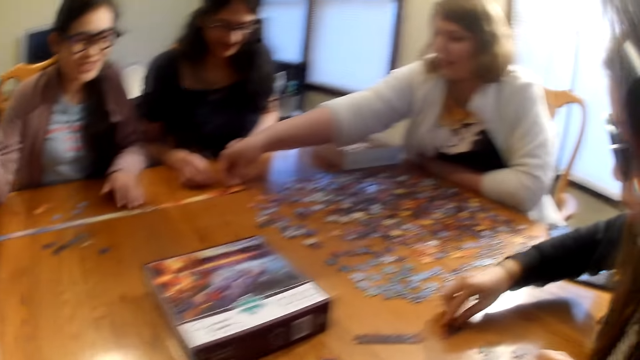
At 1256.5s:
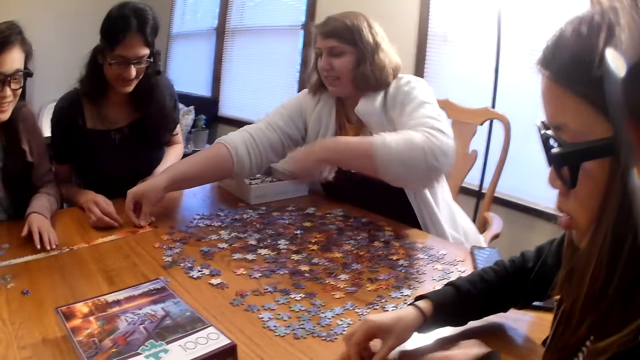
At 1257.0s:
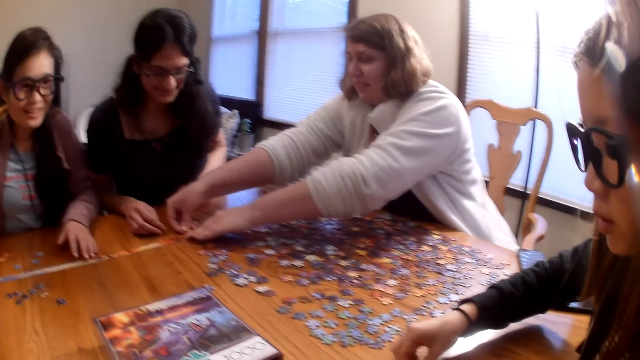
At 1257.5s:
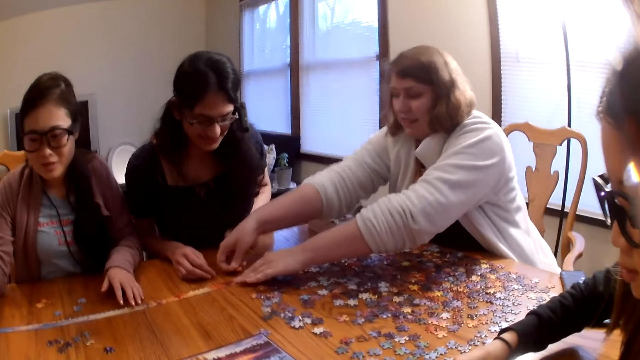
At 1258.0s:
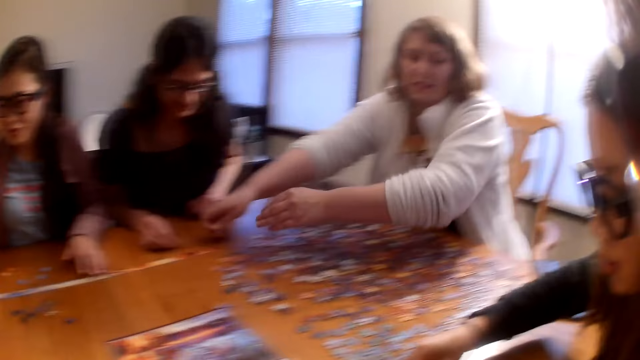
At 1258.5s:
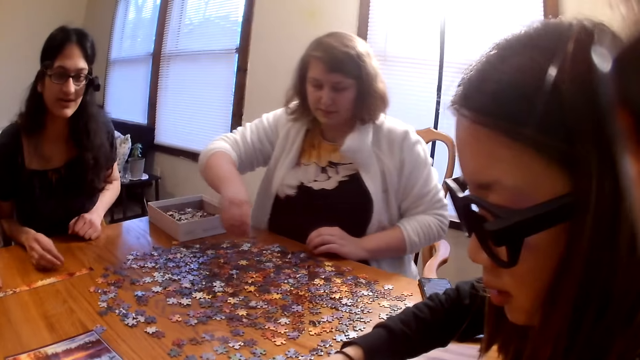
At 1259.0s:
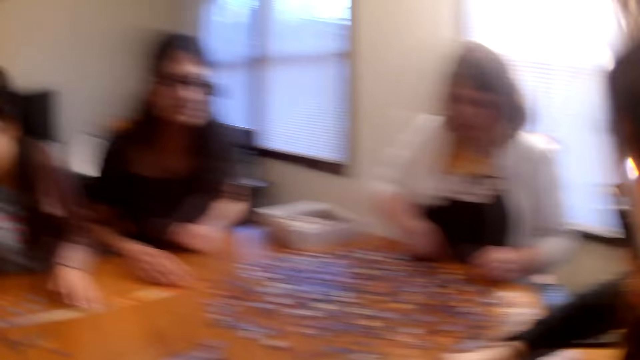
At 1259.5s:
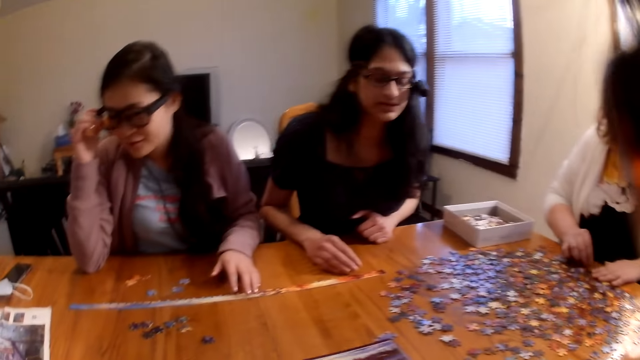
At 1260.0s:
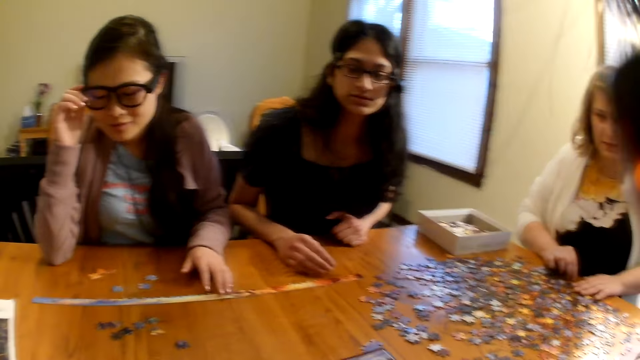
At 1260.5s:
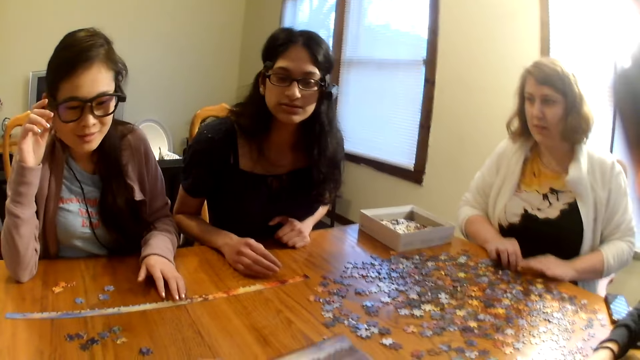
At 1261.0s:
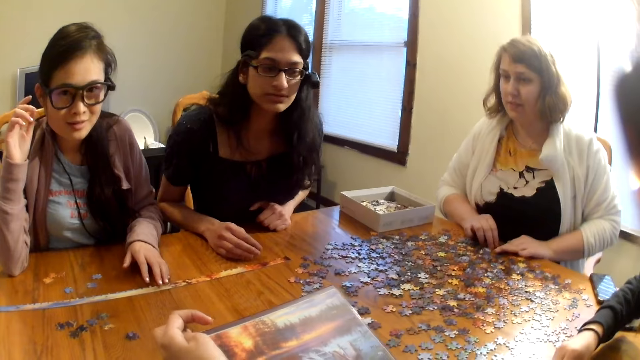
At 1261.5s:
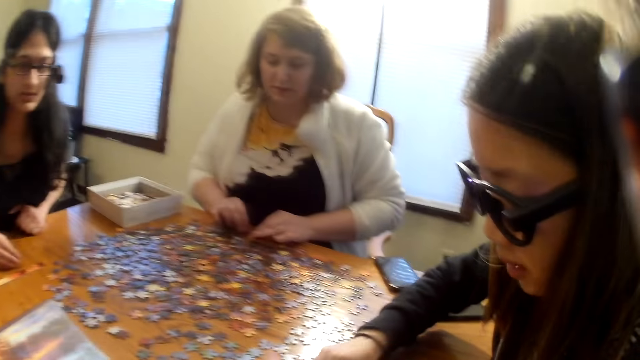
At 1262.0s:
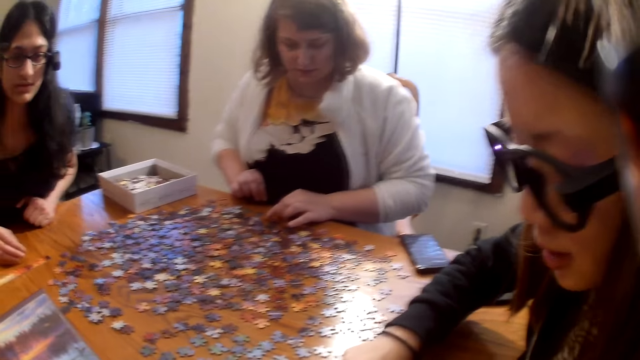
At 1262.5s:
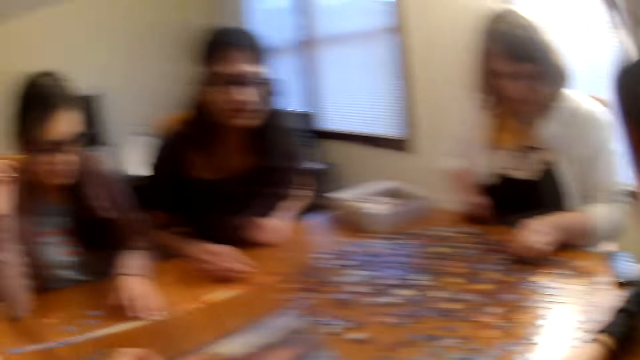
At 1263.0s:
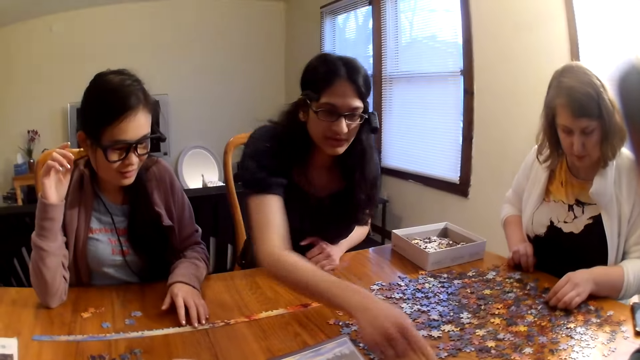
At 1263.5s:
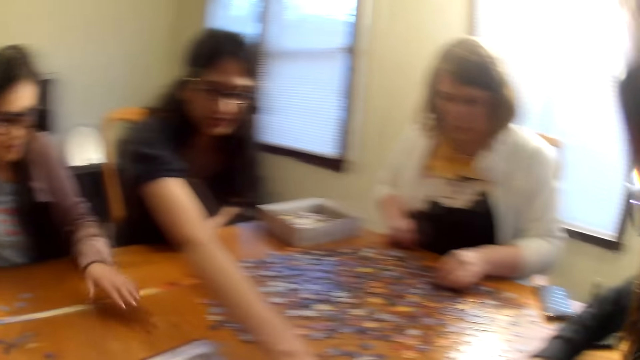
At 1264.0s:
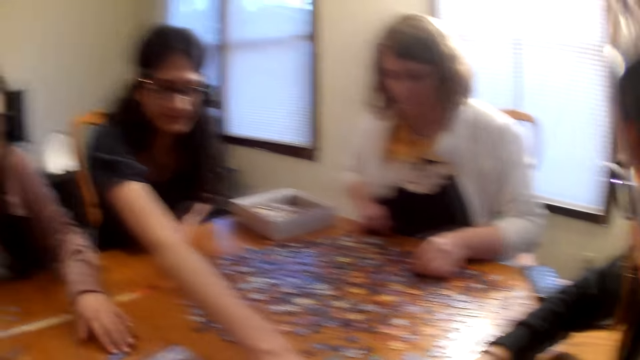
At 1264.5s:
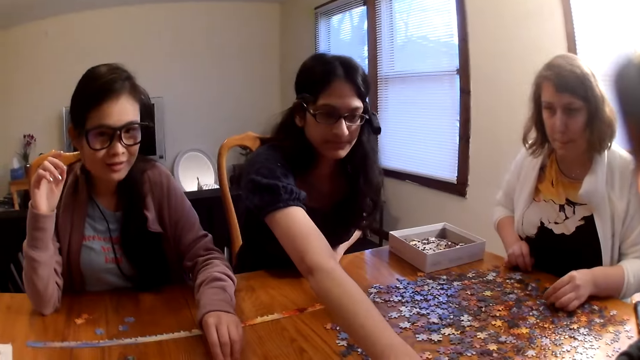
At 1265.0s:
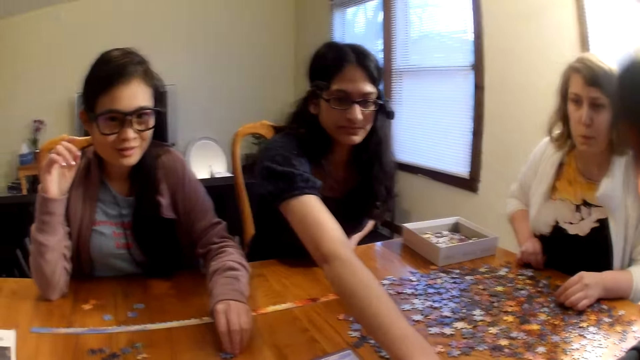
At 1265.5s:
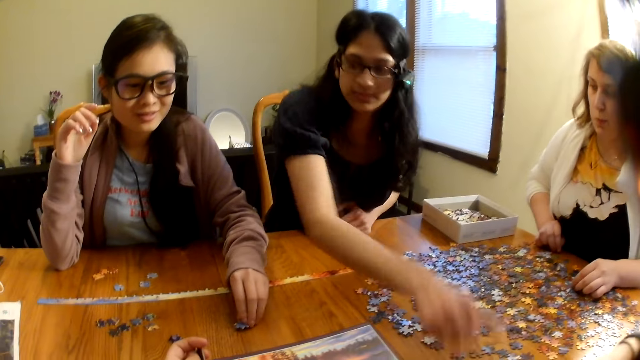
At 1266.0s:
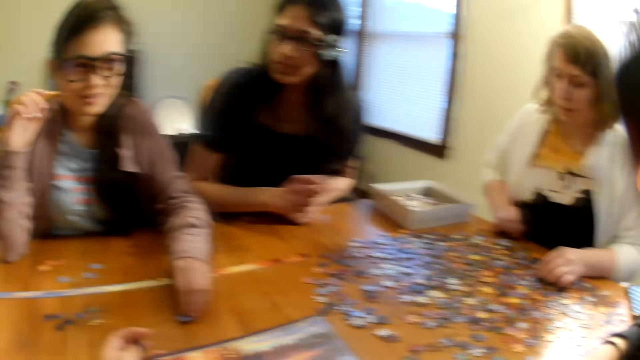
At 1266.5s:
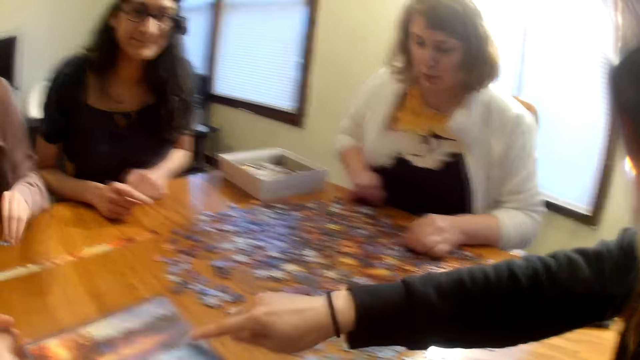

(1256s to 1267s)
The camera wearer looks at the box. A woman picks a piece from the table.

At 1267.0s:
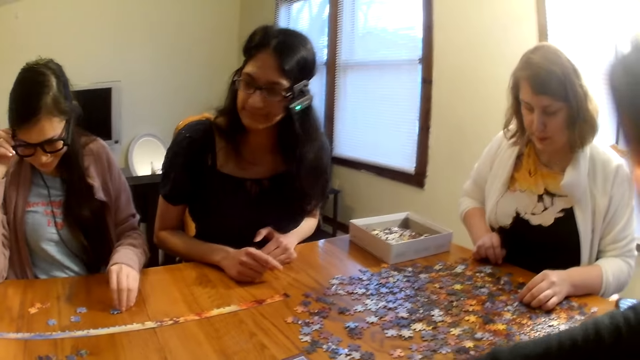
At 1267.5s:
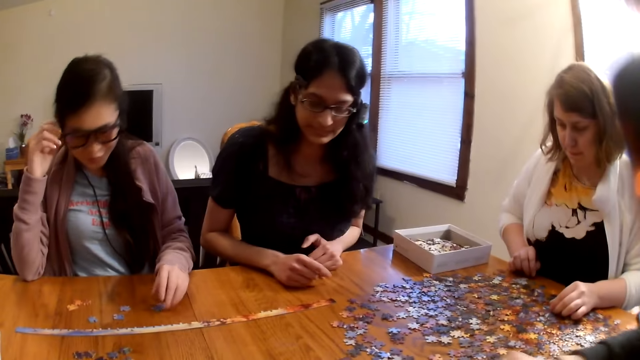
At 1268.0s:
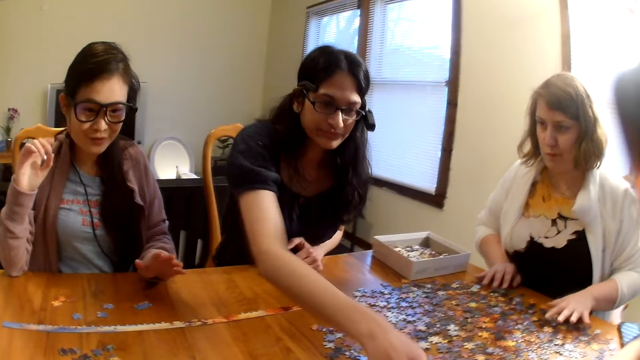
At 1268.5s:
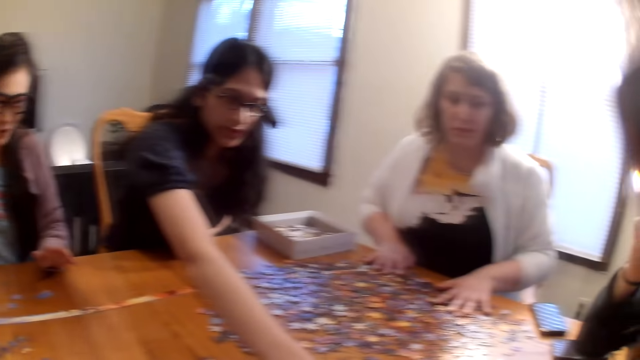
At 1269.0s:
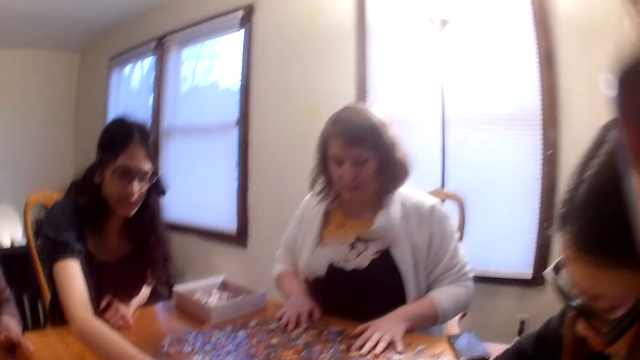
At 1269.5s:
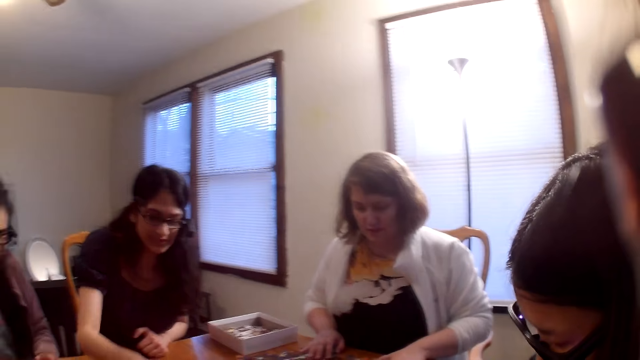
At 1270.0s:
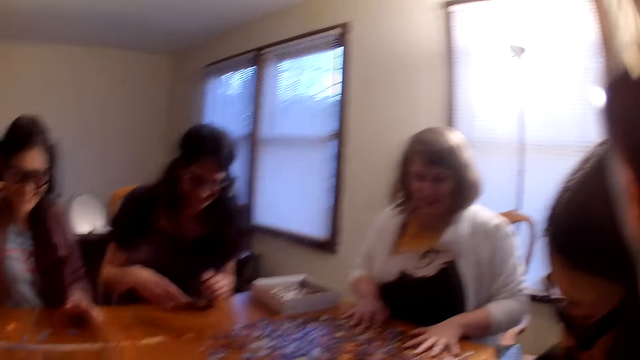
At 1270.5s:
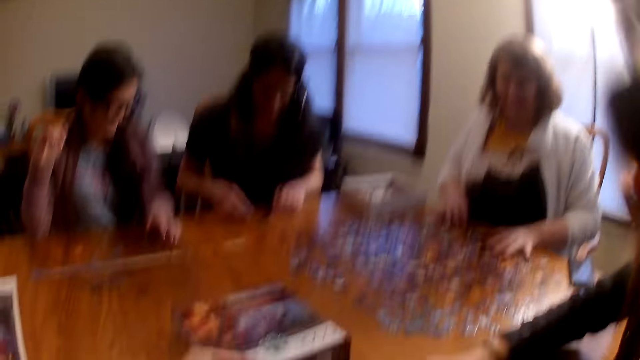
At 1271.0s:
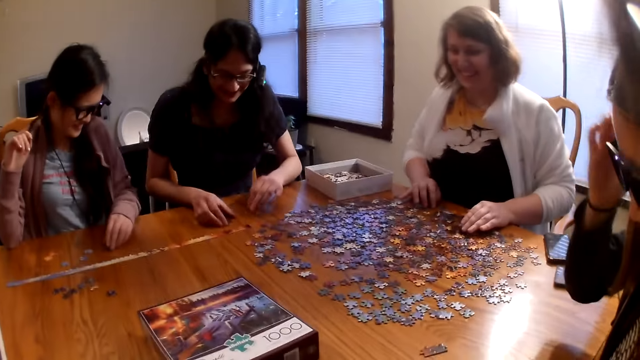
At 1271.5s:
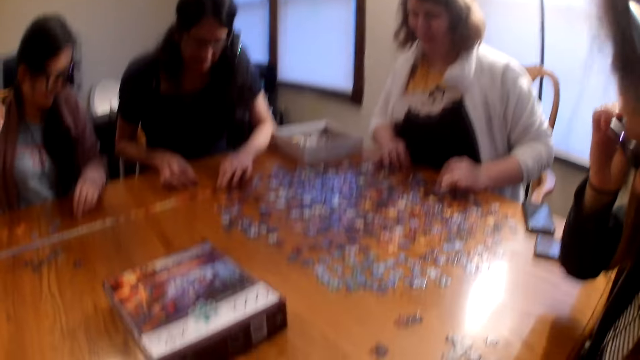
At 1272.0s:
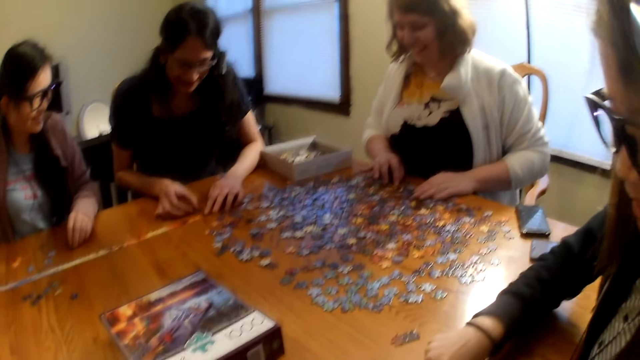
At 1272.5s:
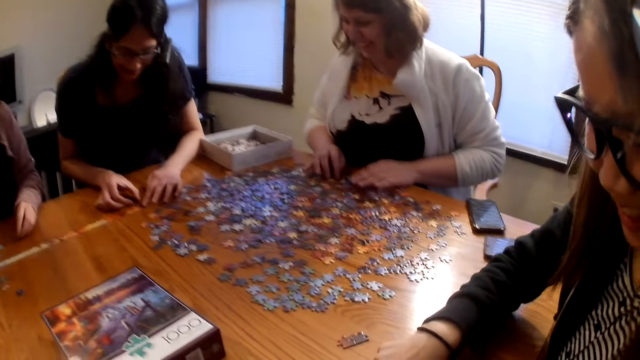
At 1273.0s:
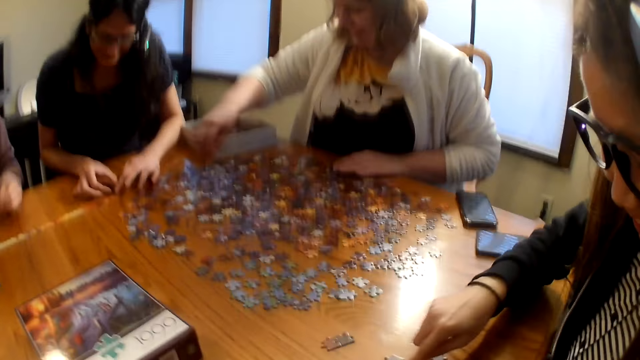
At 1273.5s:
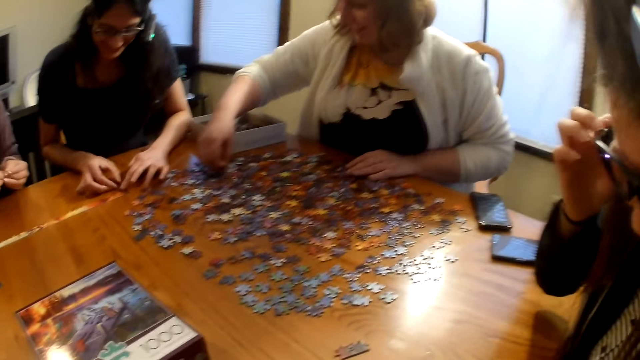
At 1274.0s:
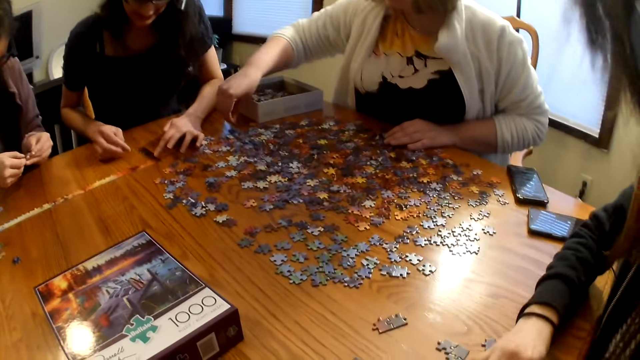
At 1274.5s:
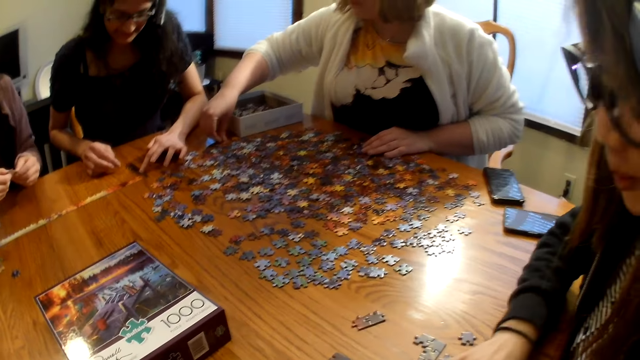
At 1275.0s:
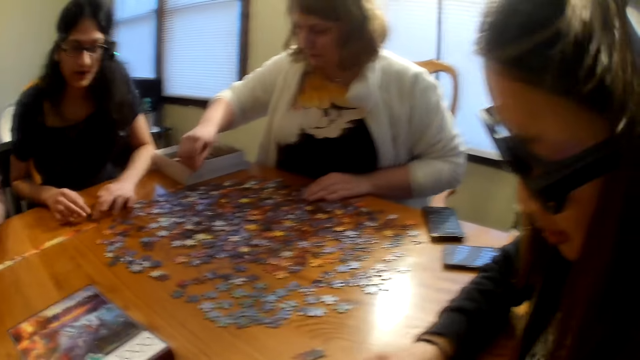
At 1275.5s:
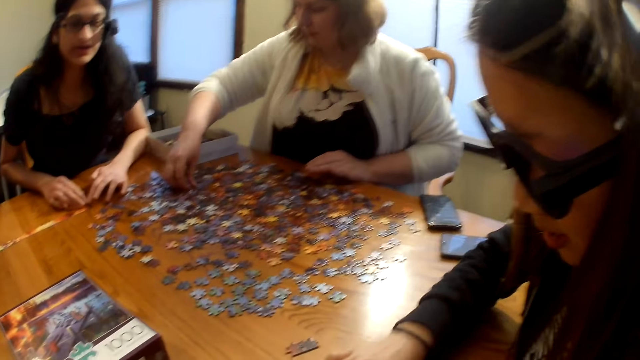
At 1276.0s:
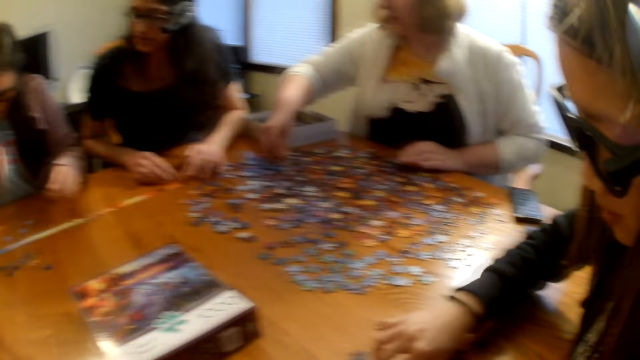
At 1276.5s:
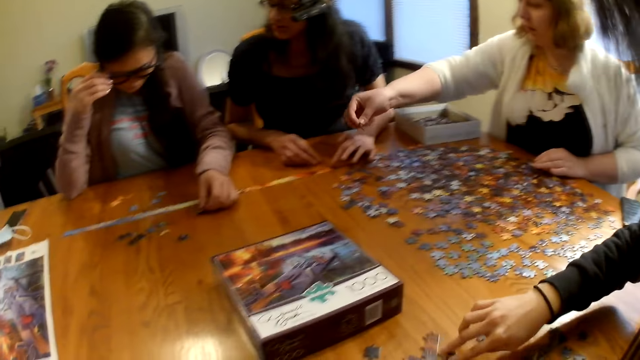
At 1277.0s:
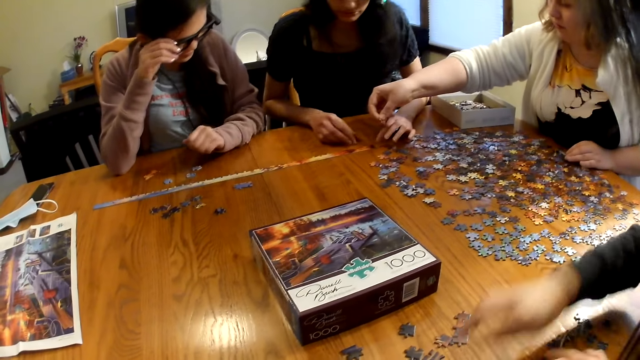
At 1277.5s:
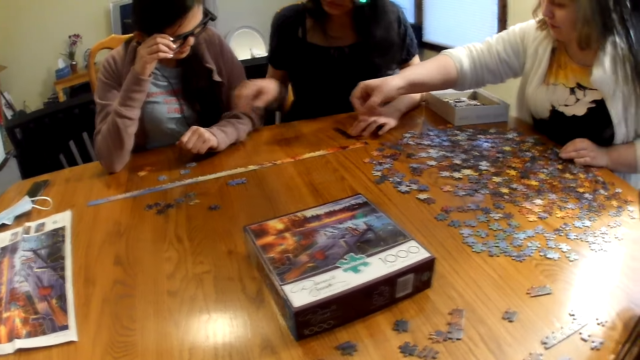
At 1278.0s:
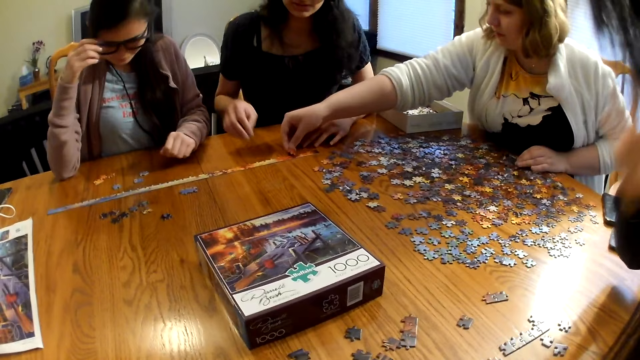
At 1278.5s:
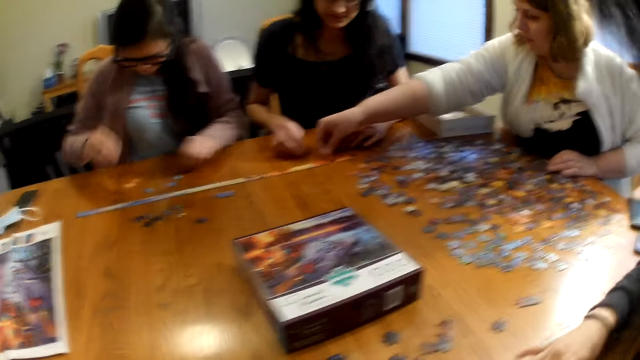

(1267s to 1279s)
A woman speaks. Another woman moves the box on the table. Another woman moves the box on the table.
